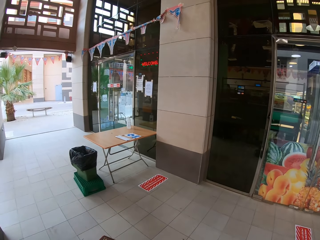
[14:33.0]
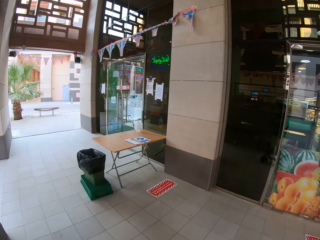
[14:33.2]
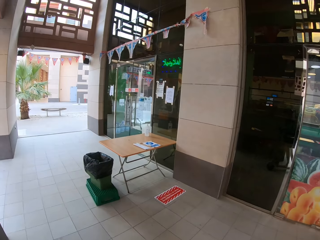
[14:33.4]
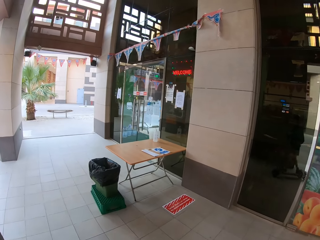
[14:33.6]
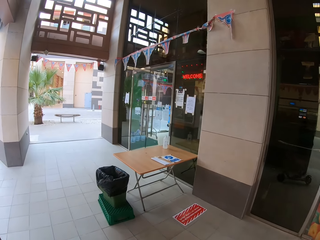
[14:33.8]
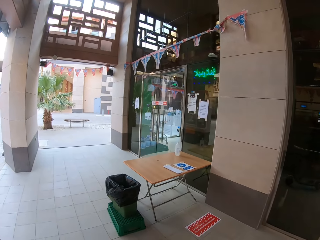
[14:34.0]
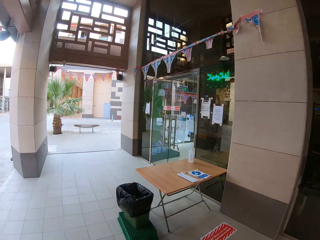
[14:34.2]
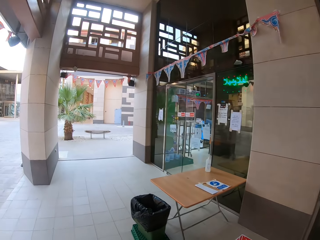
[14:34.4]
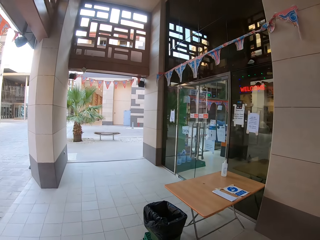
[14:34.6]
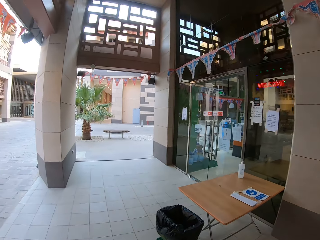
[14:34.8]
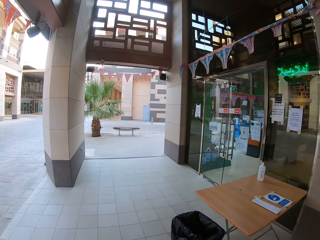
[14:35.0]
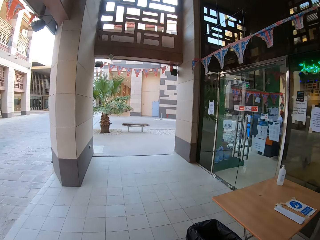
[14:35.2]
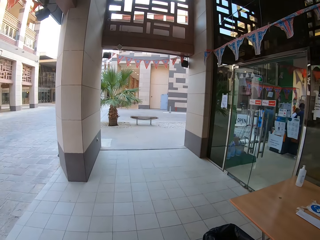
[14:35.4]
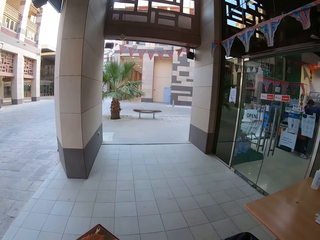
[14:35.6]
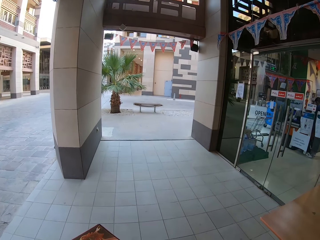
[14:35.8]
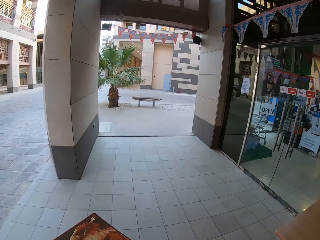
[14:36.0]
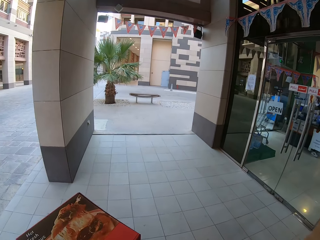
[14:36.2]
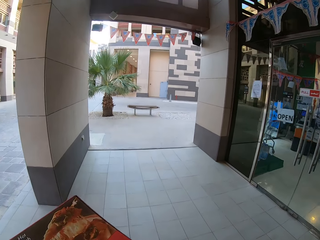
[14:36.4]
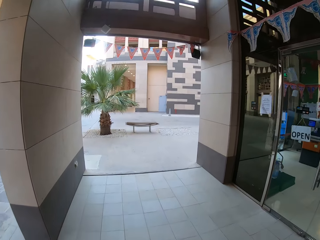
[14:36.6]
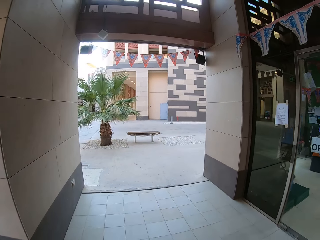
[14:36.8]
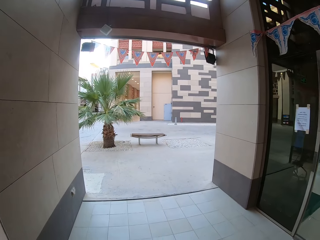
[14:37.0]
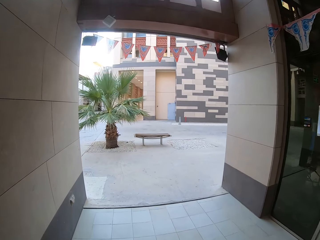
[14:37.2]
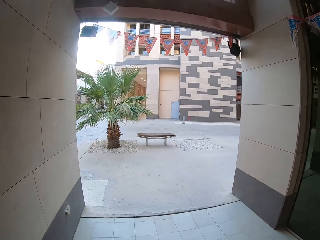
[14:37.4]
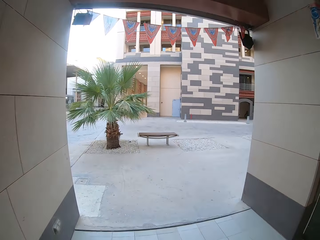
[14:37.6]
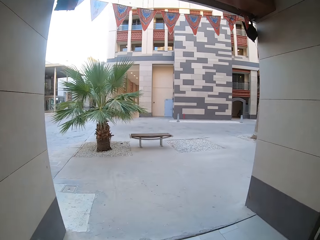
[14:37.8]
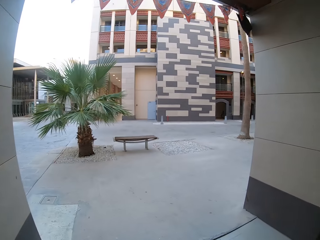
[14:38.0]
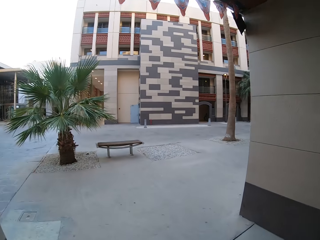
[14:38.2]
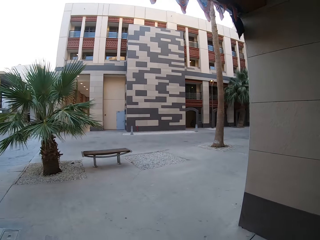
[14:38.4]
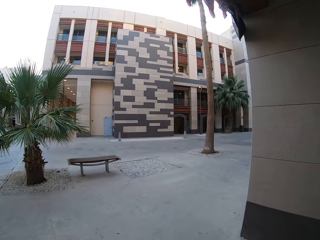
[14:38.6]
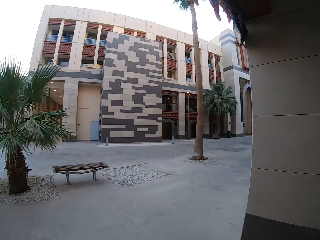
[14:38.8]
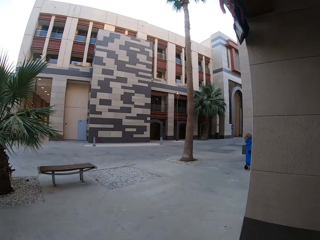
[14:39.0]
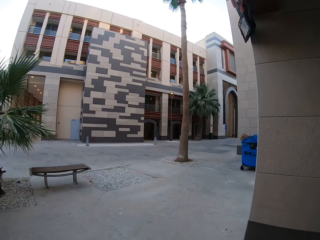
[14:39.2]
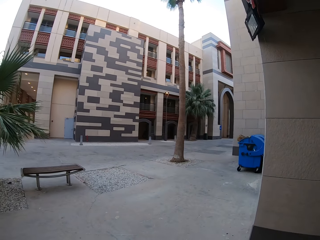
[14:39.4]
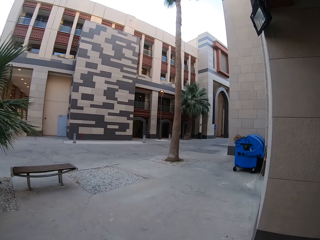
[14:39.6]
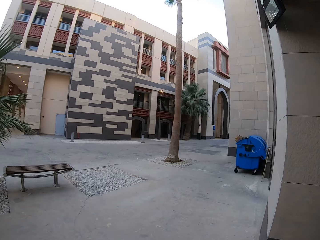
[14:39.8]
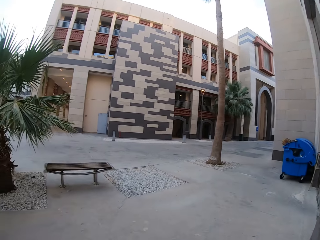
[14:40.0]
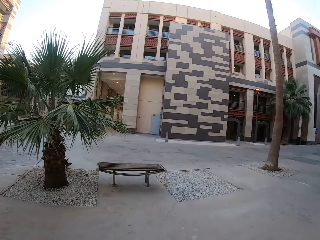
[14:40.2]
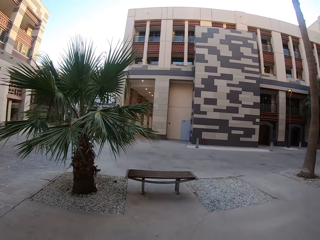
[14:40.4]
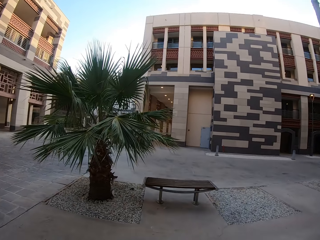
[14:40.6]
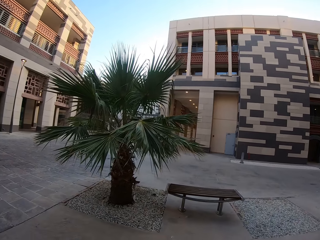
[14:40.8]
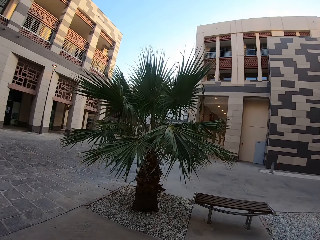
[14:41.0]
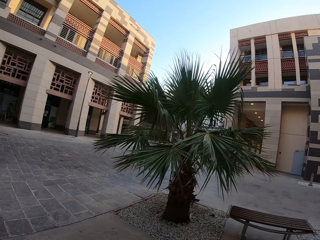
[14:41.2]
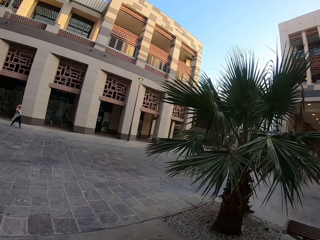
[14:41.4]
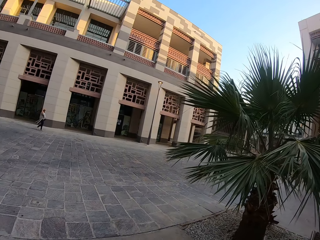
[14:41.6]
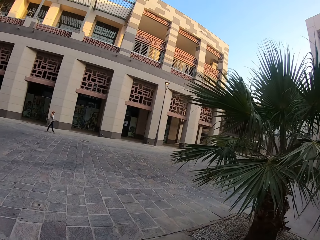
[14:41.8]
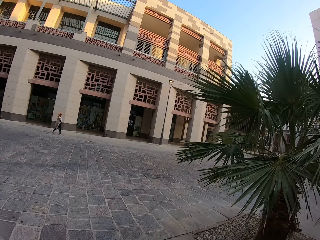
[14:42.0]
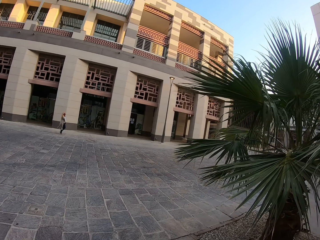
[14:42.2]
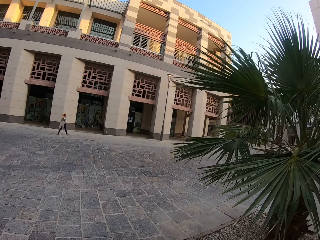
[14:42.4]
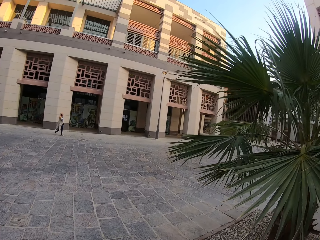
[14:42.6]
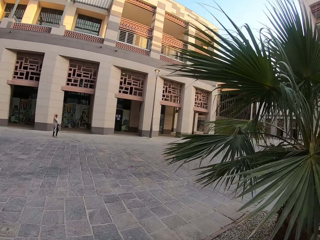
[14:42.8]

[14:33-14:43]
The camera wearer rides the electric scooter on the pavement.

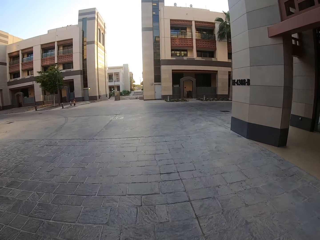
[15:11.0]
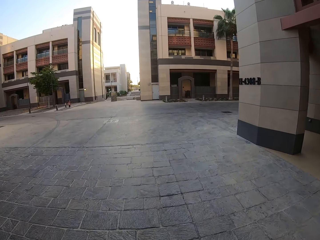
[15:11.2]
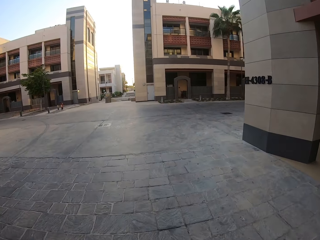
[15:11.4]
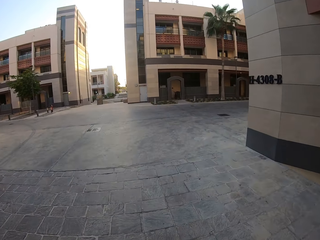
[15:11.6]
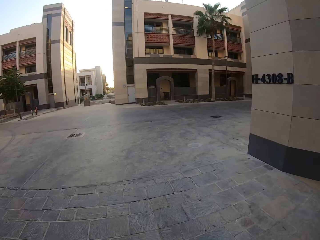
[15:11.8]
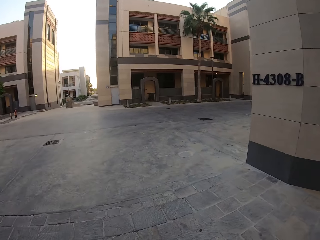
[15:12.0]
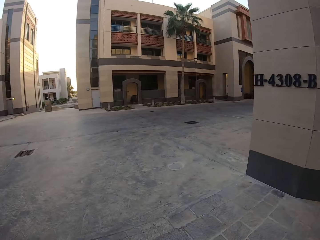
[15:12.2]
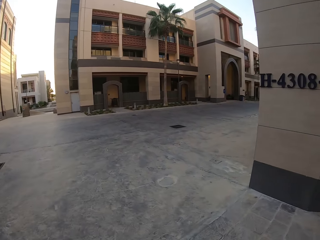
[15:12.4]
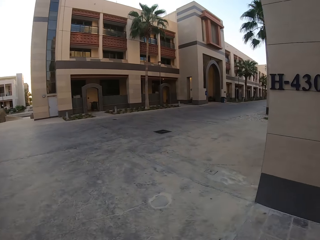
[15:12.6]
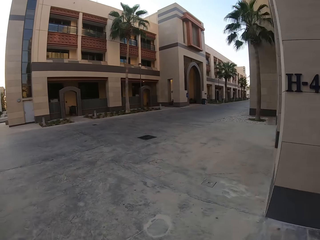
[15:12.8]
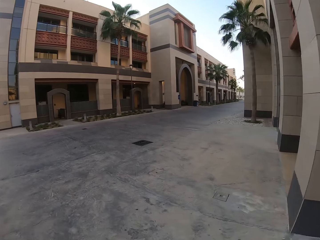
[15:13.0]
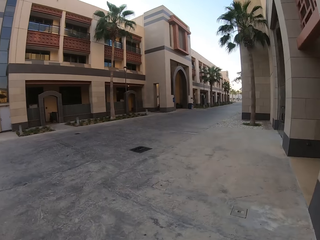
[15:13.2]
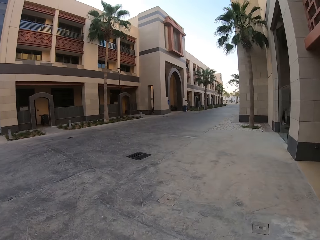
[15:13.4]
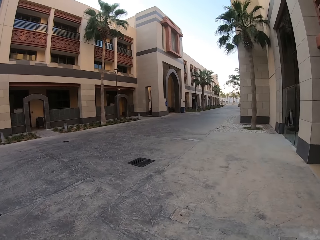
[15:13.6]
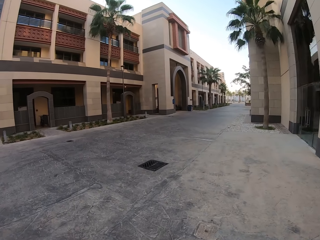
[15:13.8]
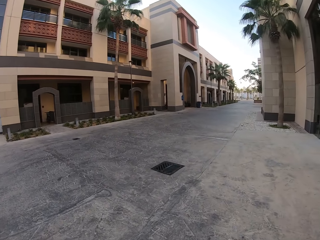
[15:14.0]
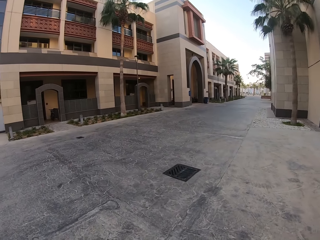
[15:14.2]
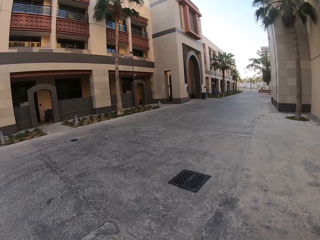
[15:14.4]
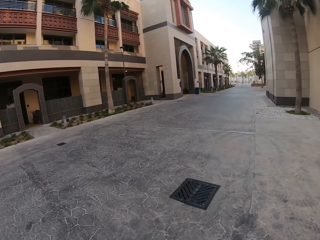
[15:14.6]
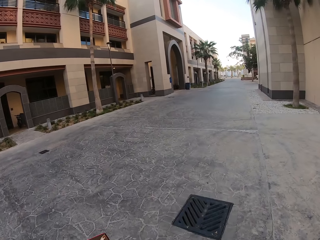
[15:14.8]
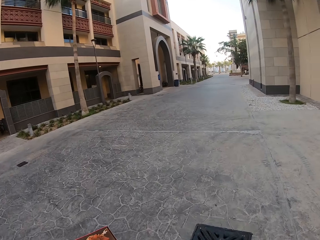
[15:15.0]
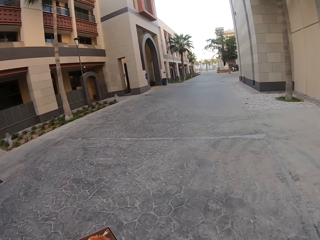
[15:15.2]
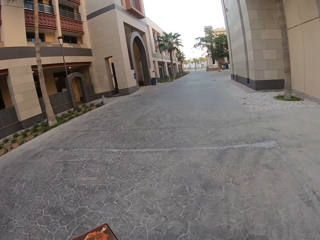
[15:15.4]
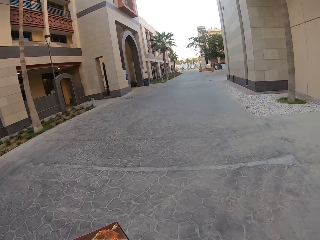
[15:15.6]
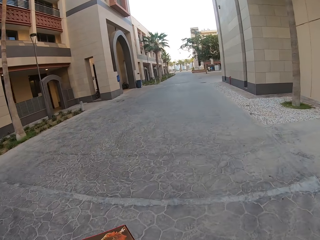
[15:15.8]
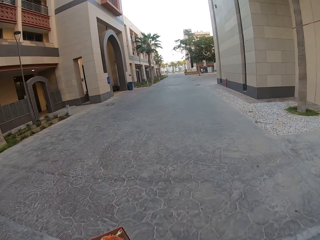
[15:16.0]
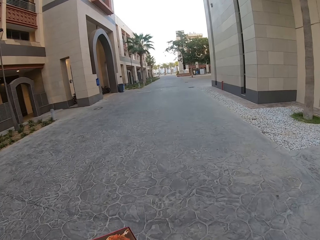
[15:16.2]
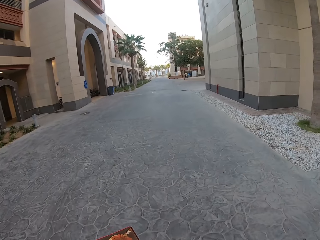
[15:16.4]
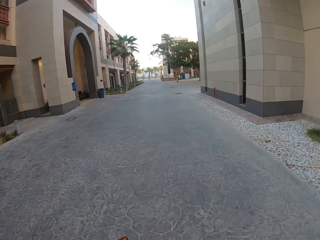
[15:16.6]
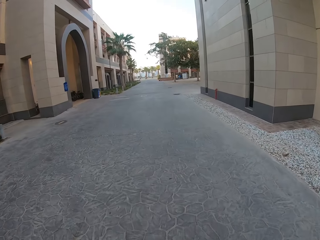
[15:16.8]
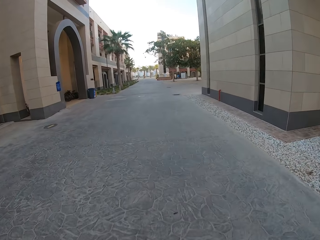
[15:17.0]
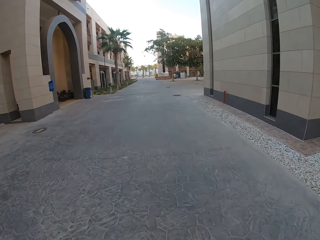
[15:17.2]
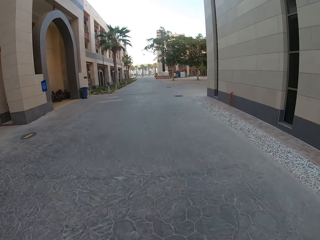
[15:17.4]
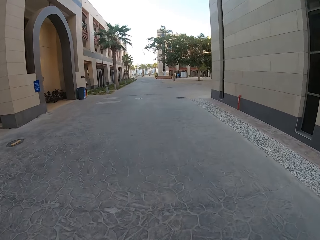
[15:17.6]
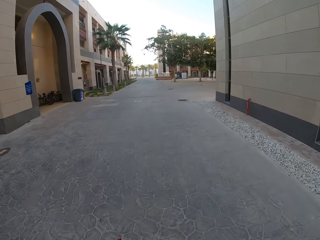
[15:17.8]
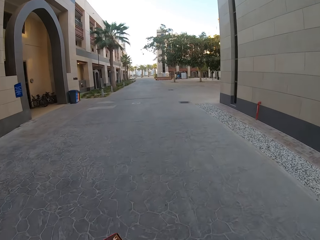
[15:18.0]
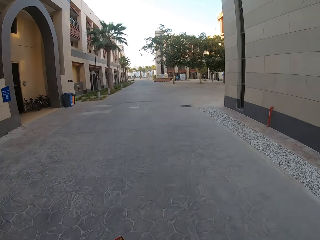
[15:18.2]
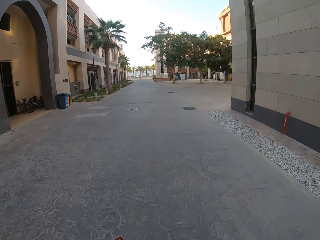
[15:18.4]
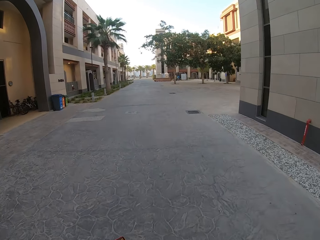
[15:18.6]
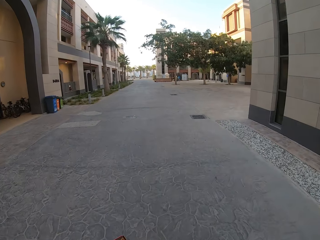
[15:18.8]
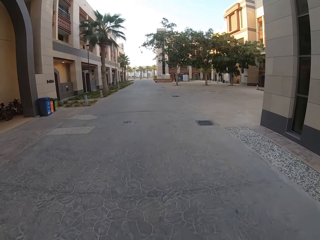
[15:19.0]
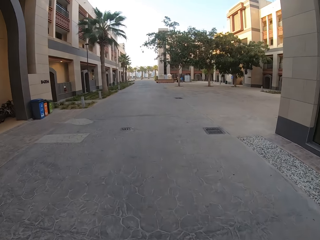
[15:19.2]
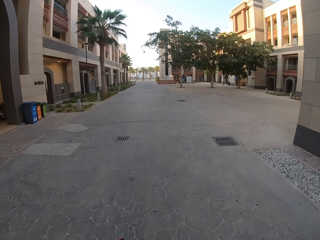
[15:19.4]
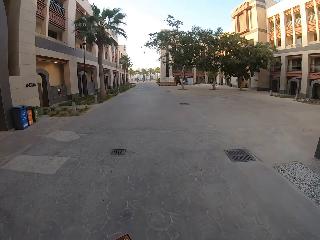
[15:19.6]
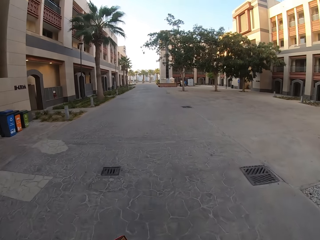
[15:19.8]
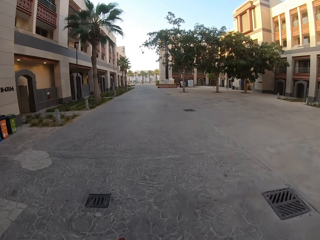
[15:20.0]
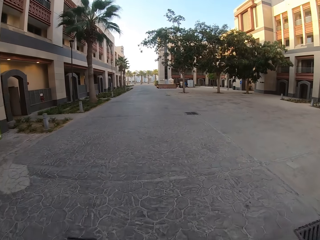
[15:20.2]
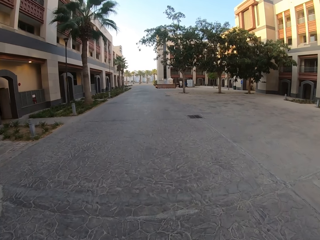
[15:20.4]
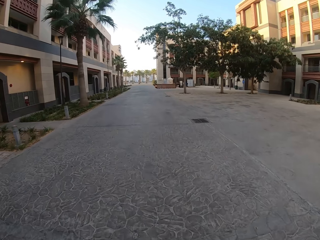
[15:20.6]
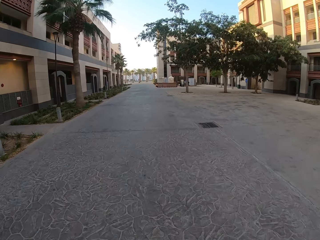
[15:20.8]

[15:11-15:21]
The camera wearer makes a right turn. They ride on a skate bike.

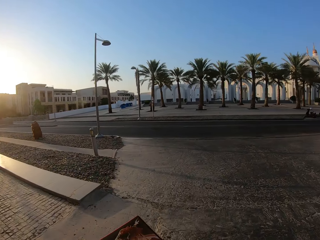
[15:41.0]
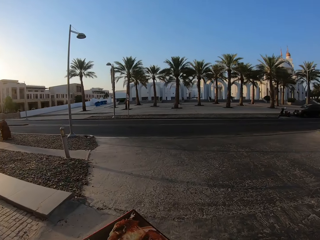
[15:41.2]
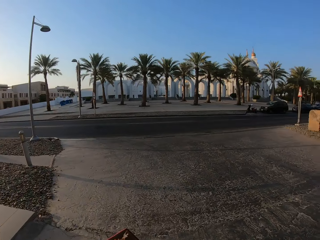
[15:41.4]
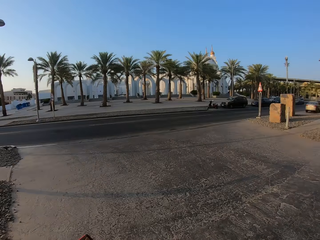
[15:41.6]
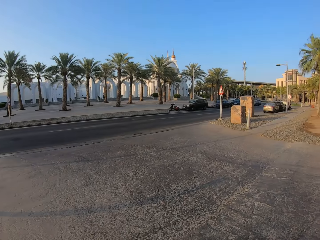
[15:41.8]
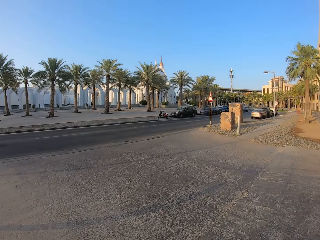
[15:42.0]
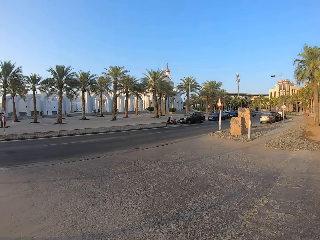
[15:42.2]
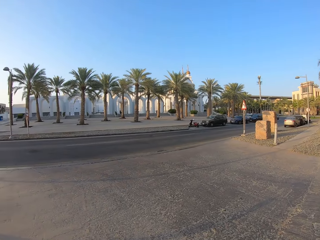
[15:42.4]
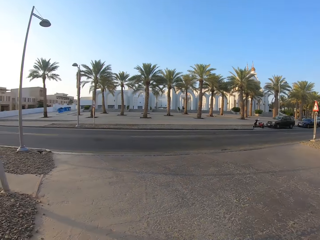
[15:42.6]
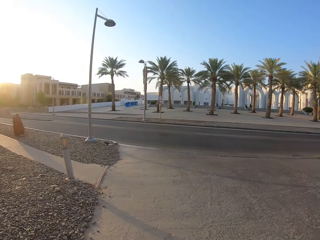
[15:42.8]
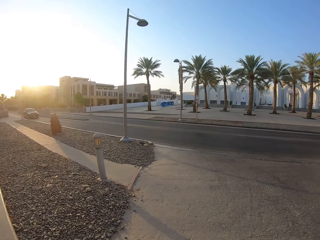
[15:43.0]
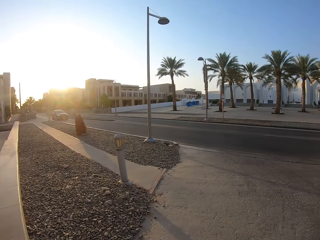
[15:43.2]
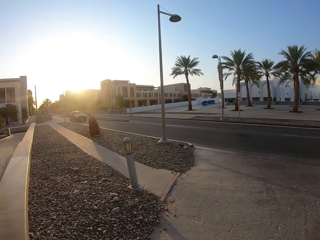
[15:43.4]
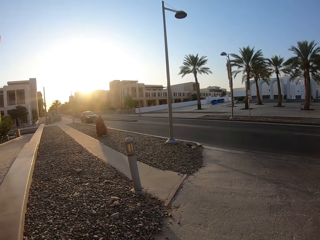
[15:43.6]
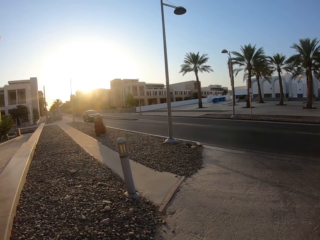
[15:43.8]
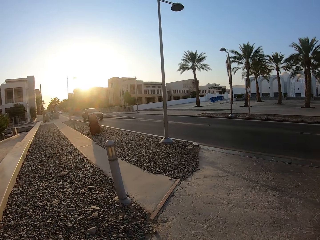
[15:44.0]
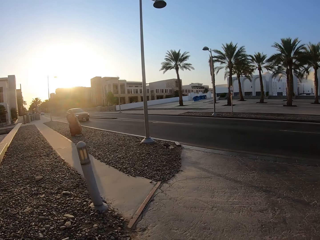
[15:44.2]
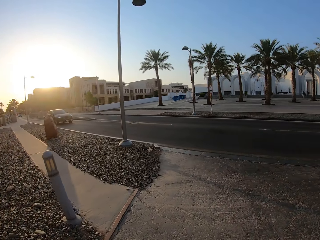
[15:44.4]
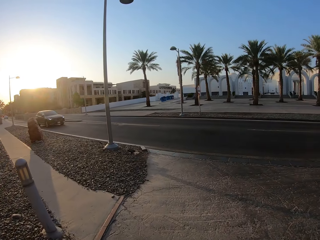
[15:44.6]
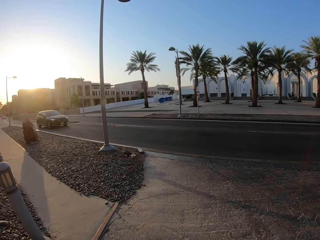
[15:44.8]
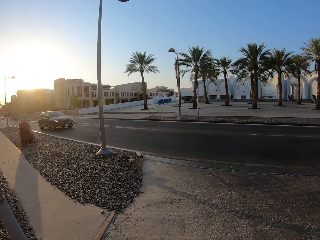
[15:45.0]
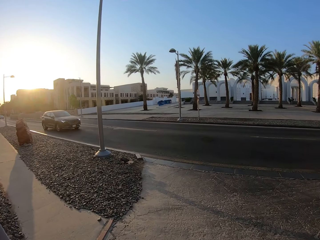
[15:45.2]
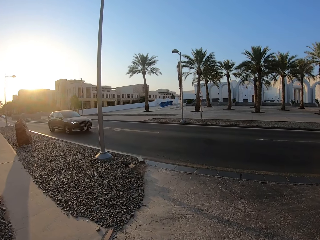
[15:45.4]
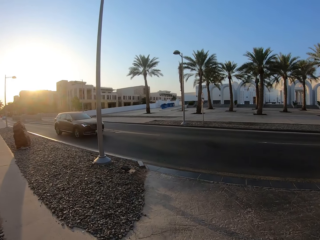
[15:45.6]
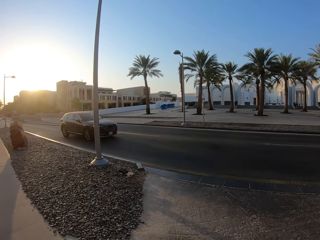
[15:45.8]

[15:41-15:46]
The camera wearer looks around.
